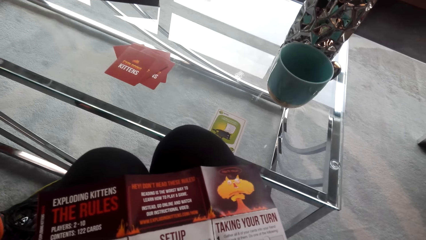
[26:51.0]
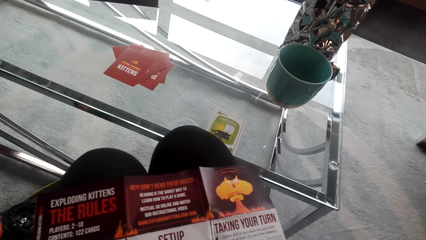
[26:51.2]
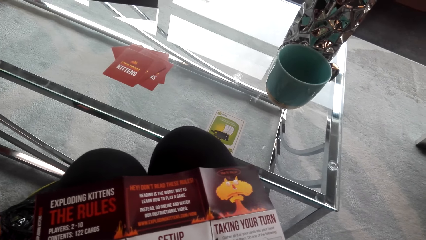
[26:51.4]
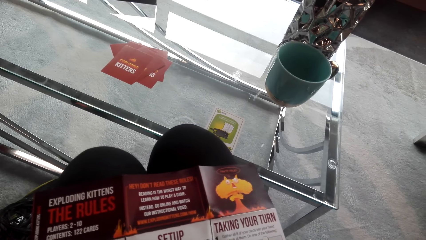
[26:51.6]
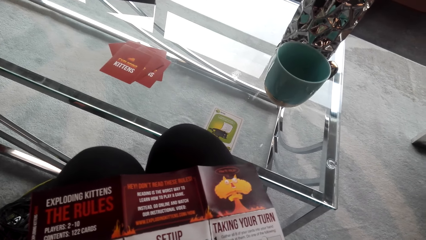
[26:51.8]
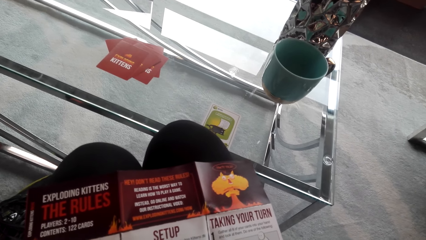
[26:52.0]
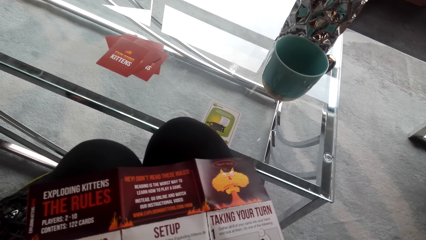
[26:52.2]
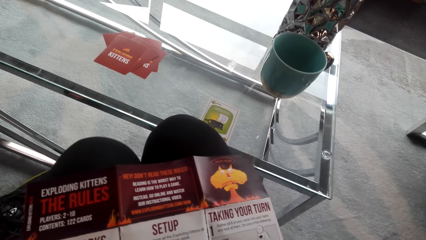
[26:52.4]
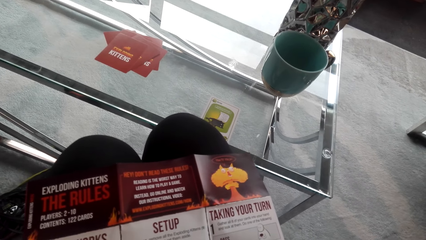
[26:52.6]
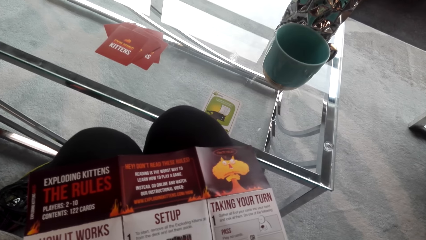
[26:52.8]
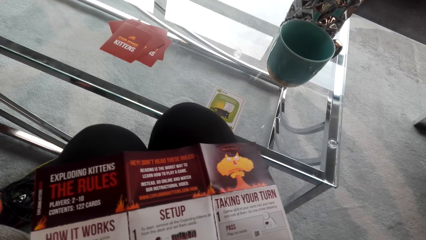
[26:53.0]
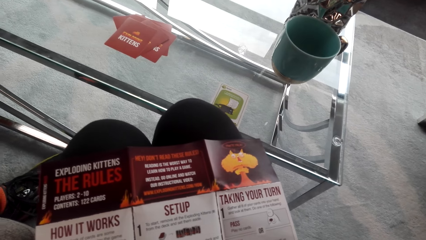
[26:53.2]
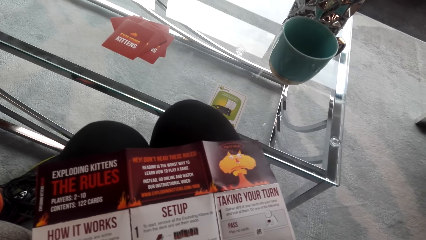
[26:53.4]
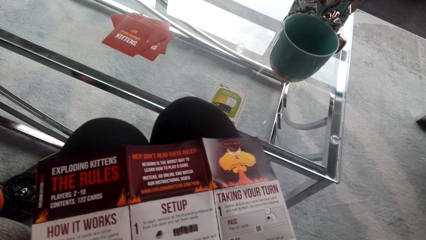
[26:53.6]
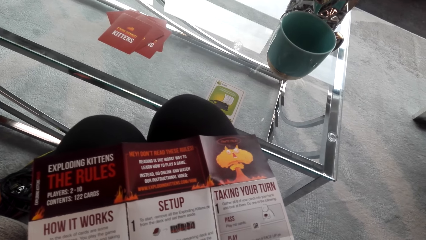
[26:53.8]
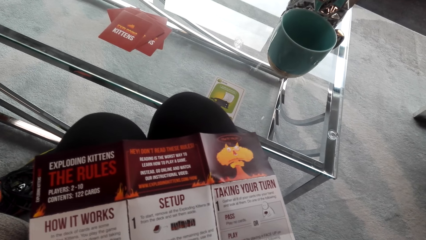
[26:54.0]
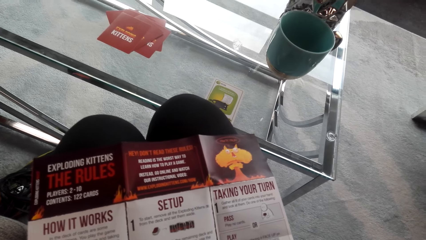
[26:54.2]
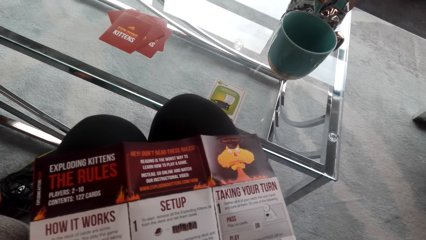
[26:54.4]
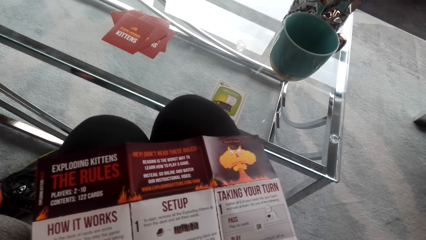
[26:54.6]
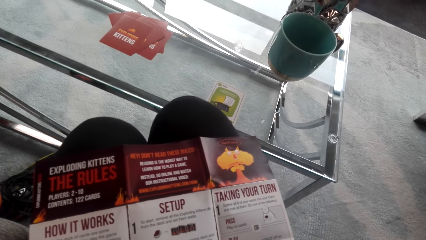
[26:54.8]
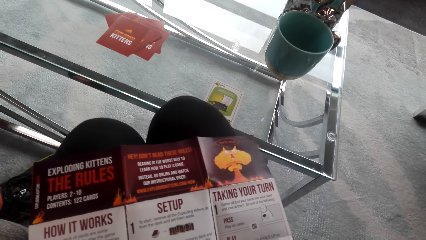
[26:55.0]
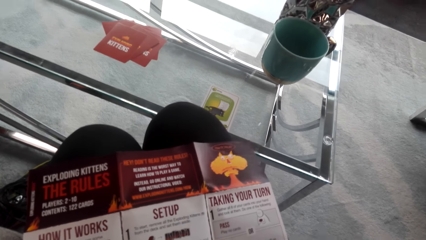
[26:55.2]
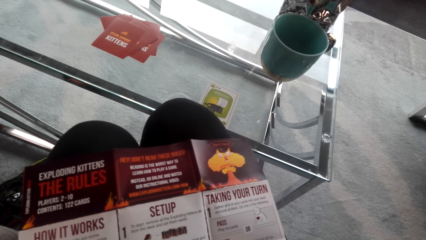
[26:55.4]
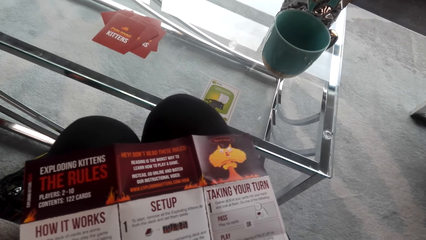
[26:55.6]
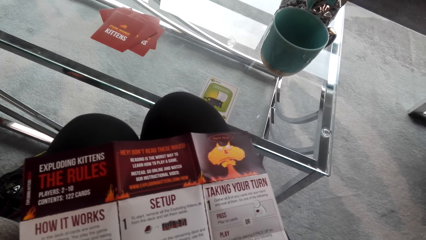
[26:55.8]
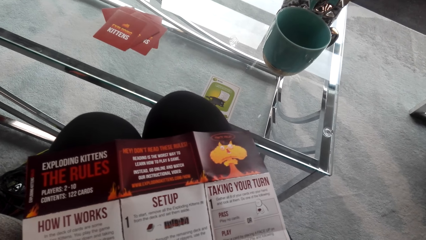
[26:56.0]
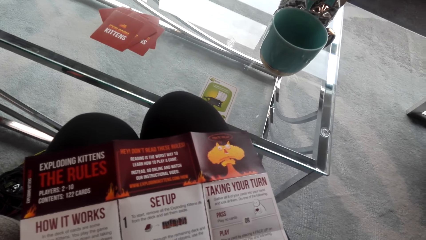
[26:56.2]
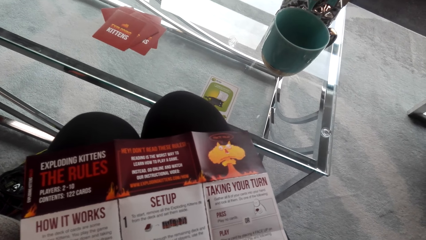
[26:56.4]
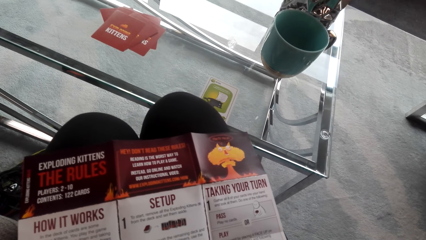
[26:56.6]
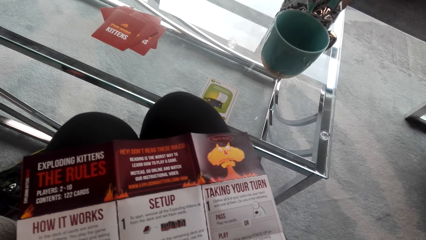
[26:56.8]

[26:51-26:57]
The camera wearer interacts with a man. They read on the piece of paper.

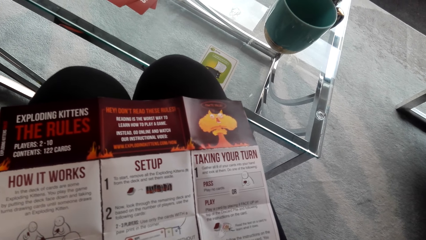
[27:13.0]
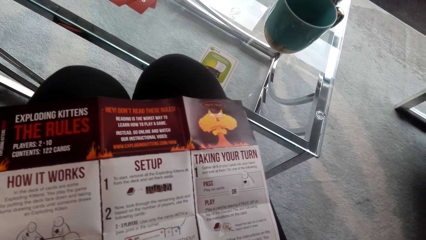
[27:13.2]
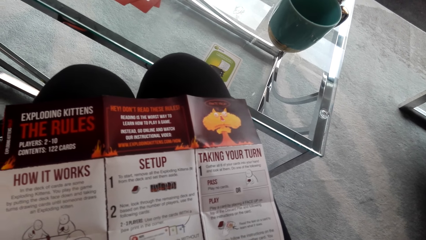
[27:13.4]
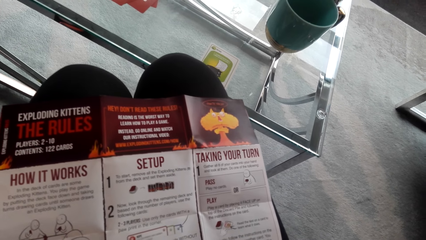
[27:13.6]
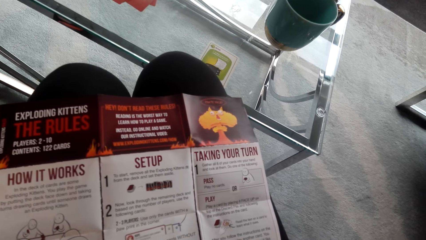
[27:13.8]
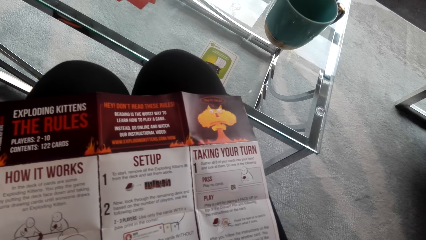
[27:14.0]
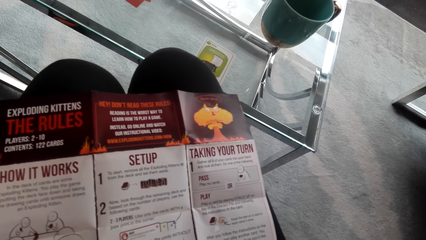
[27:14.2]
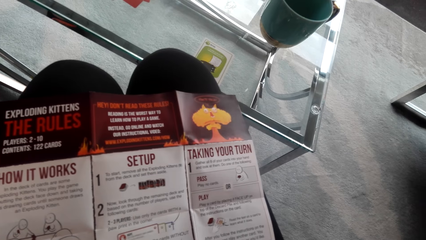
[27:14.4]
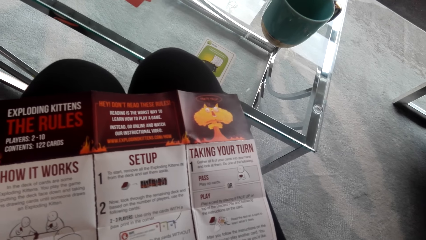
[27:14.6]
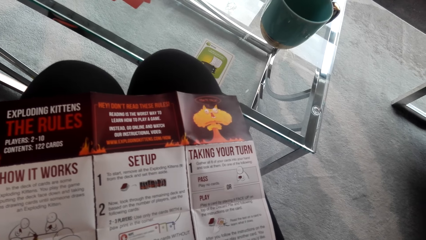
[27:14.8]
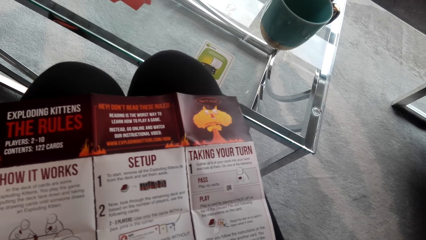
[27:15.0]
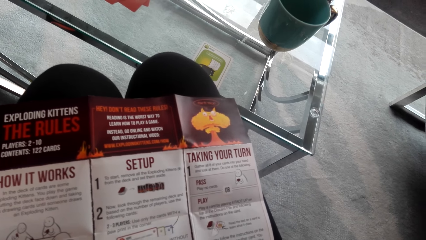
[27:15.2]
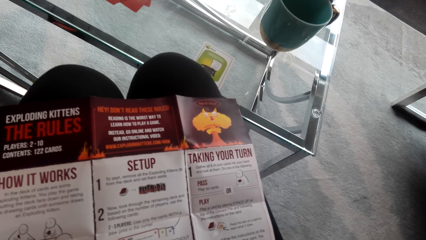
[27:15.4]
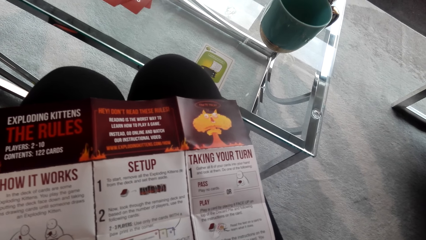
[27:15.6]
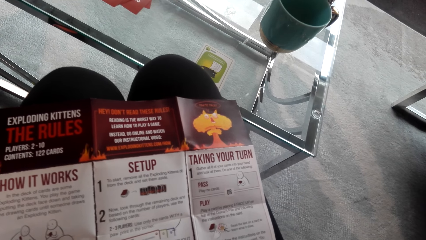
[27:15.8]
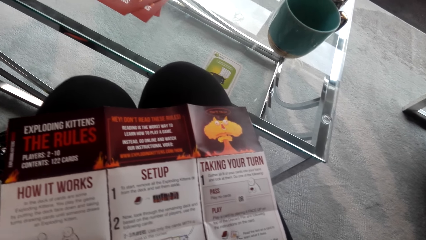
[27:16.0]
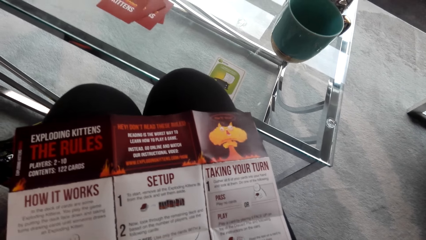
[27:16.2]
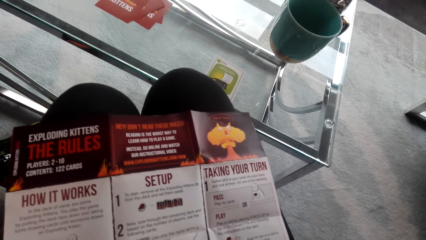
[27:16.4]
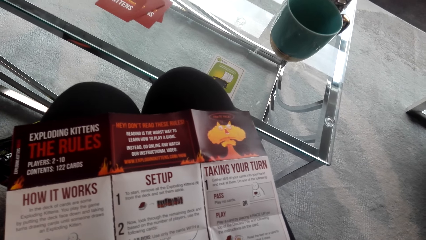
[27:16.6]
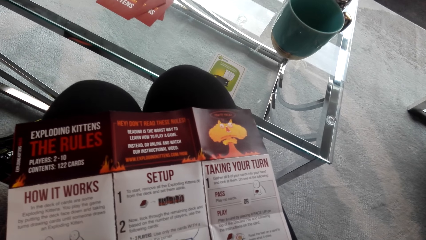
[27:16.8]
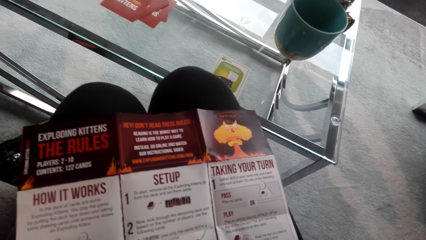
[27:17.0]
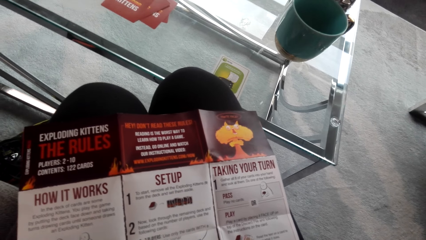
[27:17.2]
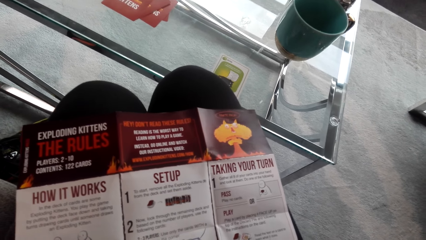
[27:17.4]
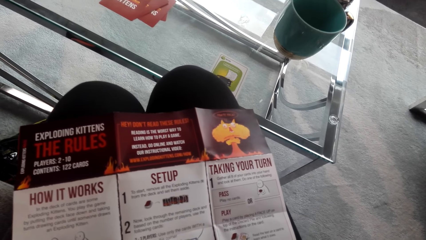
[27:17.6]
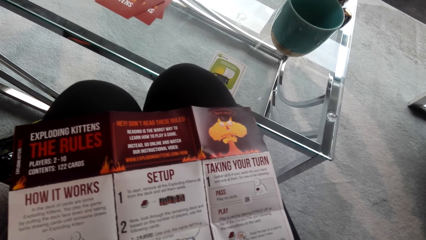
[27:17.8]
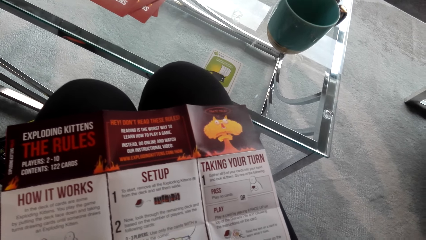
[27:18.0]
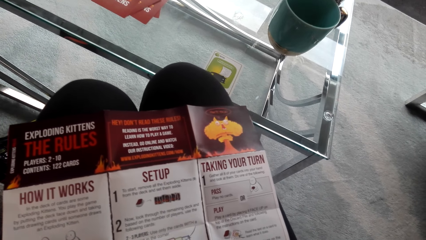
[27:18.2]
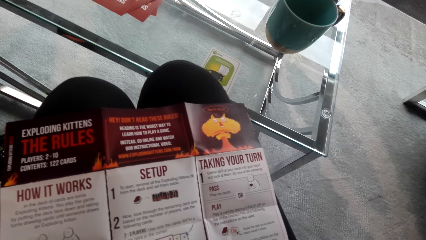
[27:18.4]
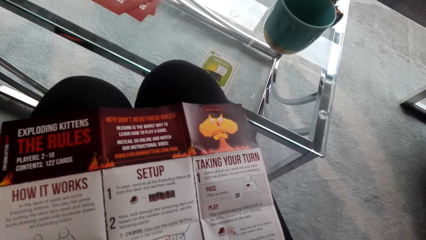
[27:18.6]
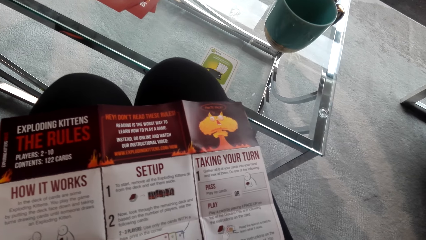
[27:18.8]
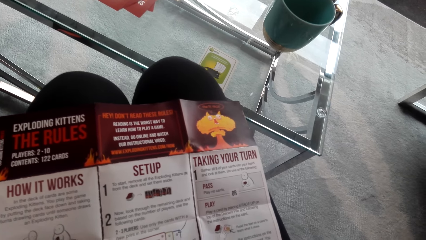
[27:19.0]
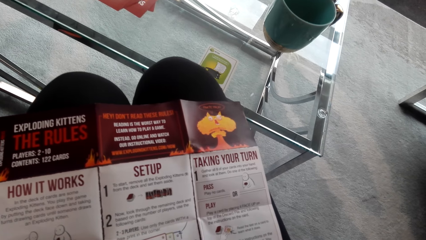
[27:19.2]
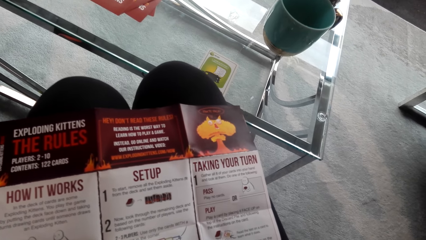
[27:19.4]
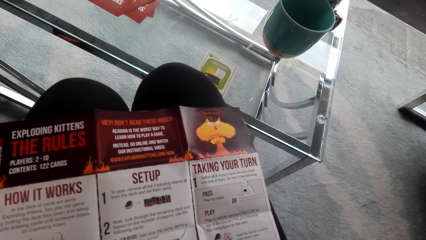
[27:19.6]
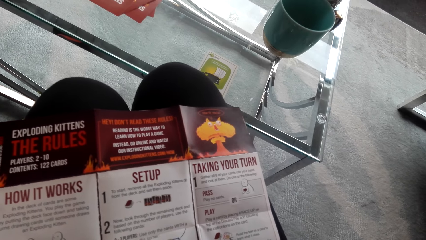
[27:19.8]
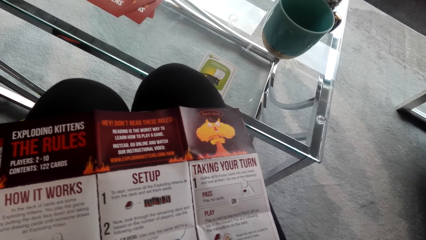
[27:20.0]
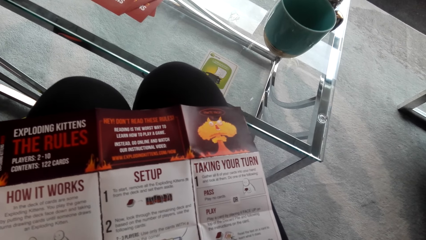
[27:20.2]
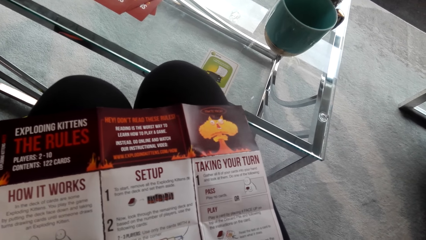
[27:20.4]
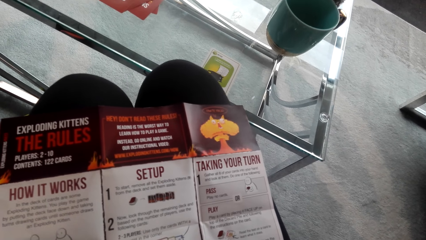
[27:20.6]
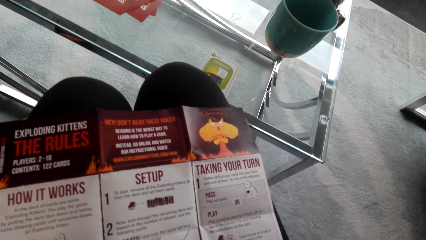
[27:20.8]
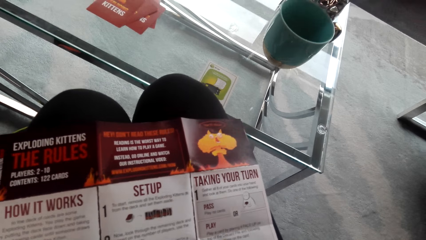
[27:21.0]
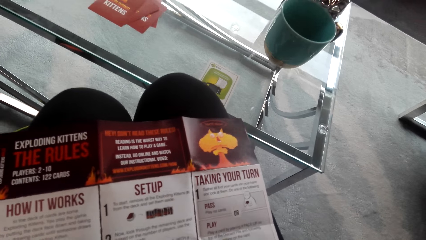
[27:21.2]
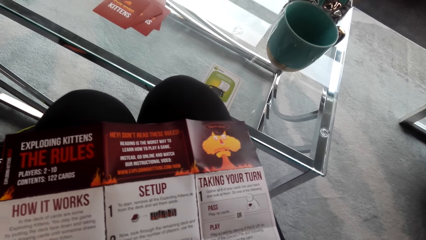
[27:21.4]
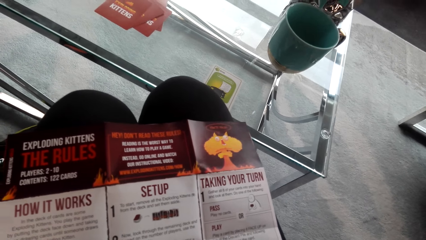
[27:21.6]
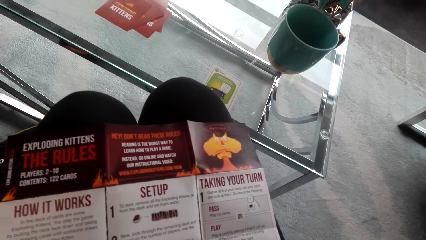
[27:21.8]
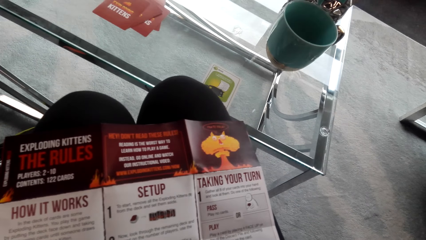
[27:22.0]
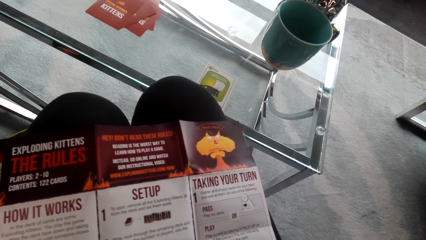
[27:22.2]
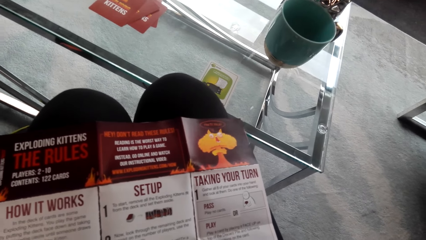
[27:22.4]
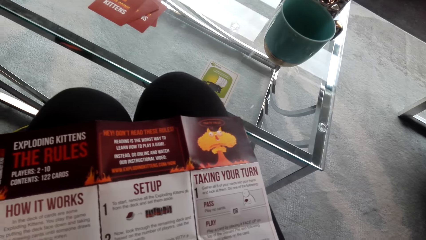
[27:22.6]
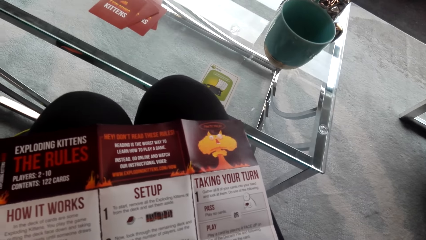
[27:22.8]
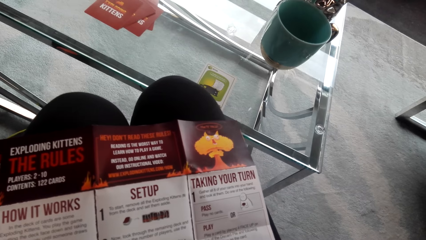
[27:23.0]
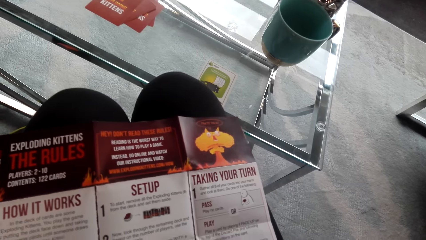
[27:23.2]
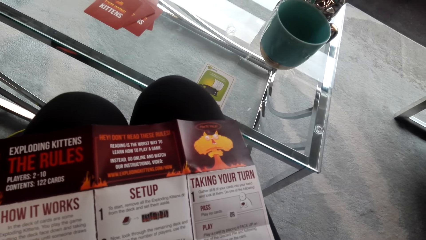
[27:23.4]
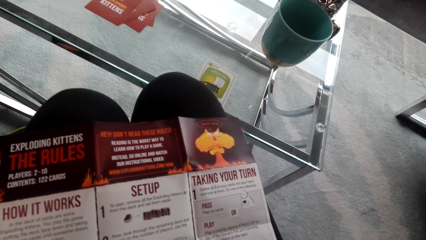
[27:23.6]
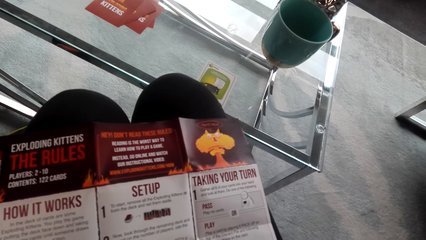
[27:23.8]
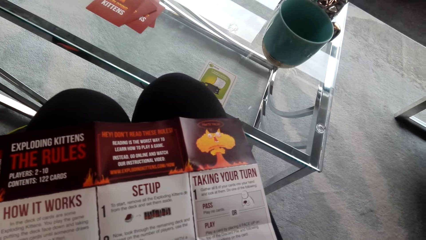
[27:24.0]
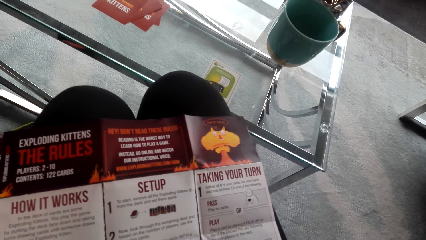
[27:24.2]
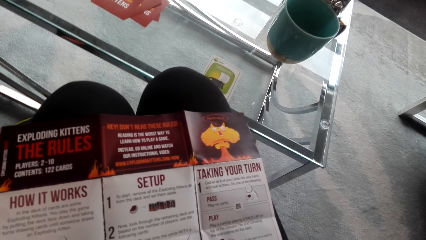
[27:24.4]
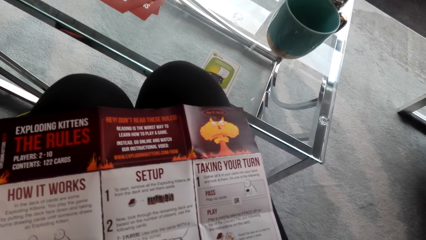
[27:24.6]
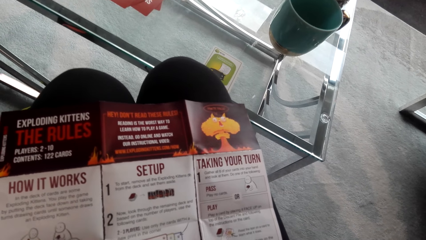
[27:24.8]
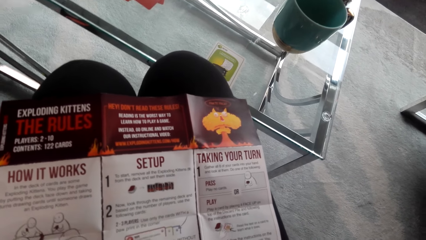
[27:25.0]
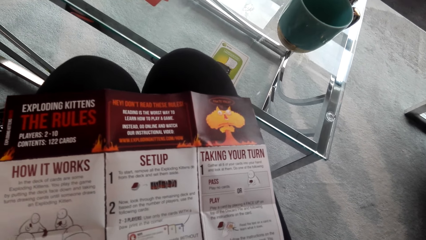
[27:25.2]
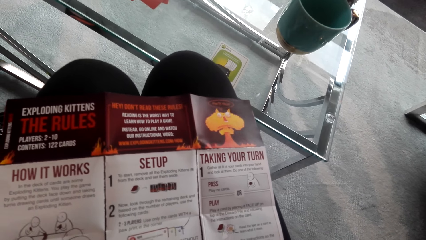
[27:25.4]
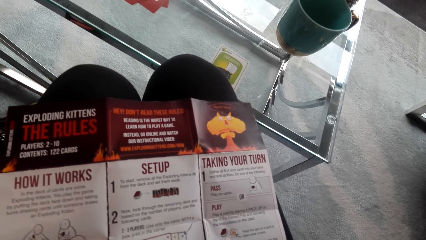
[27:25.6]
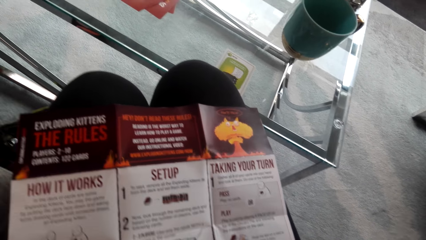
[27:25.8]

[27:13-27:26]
The camera wearer looks on the sheet of paper.
